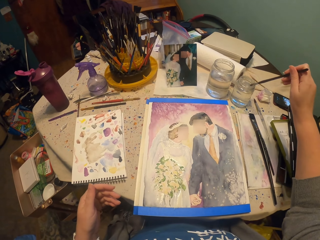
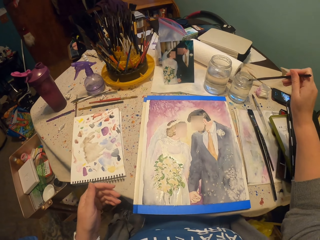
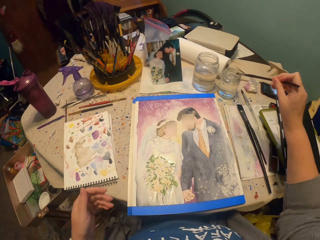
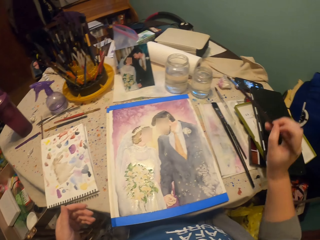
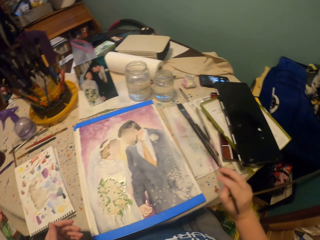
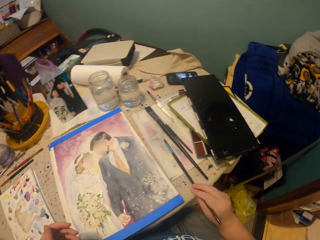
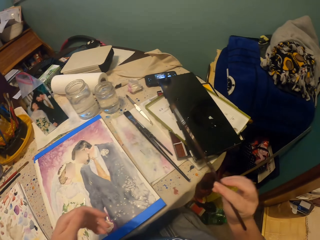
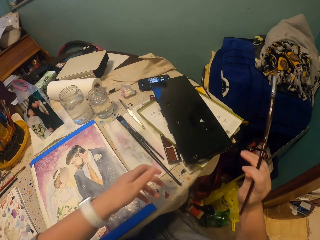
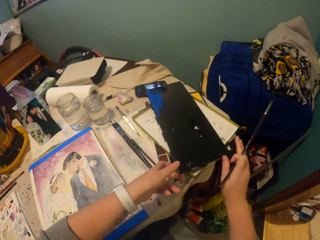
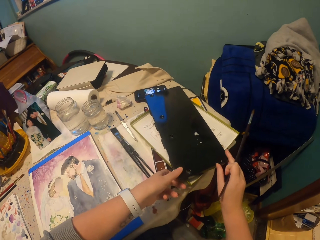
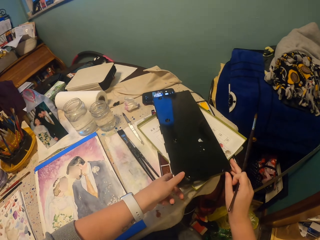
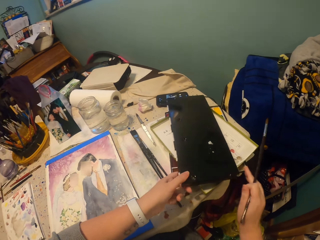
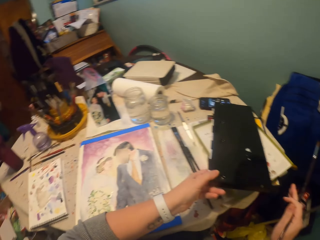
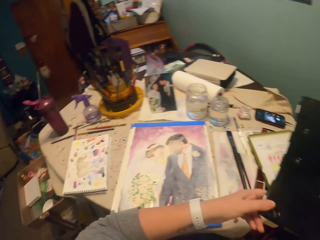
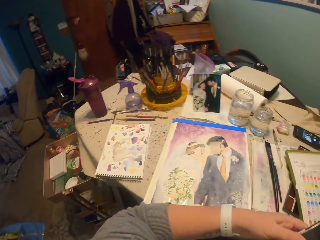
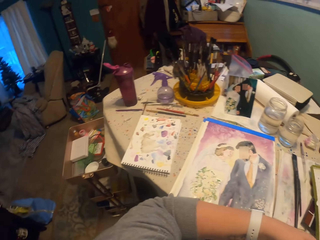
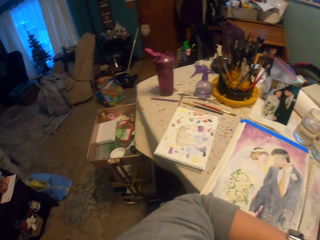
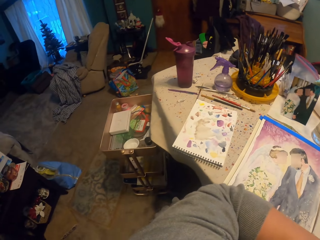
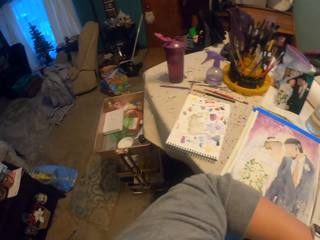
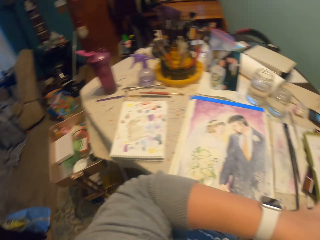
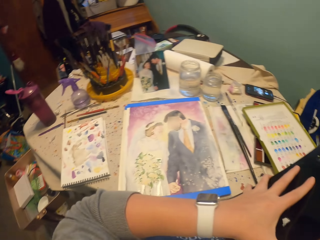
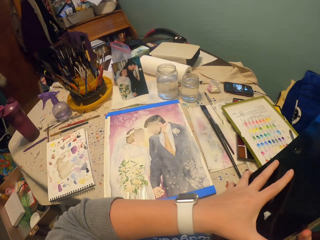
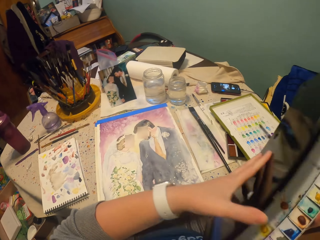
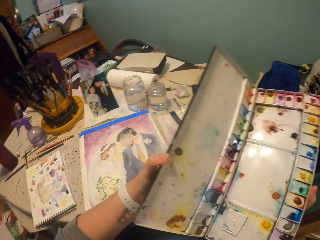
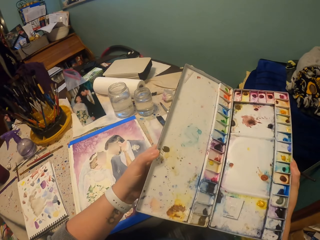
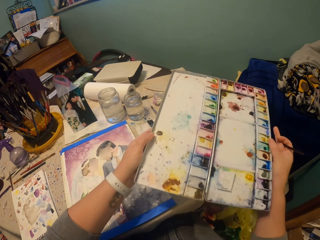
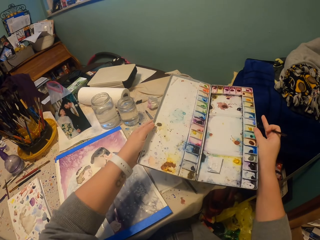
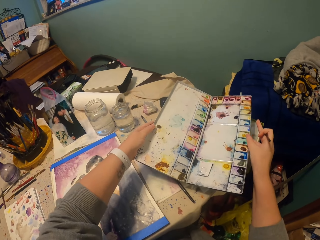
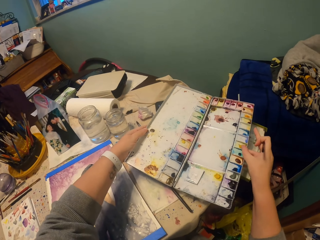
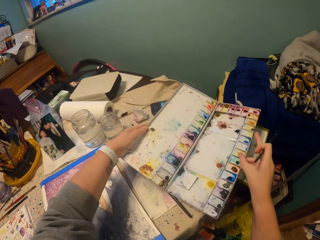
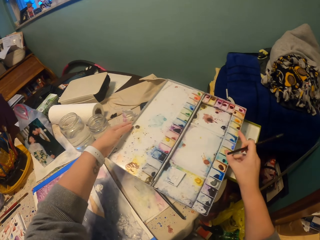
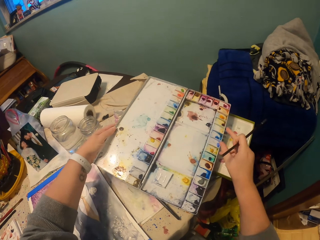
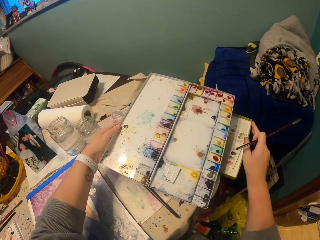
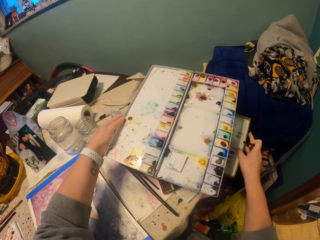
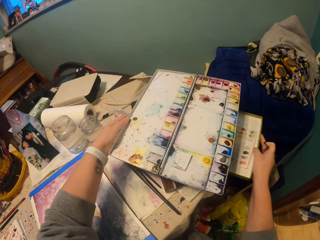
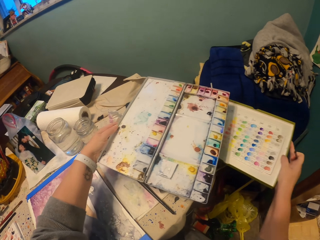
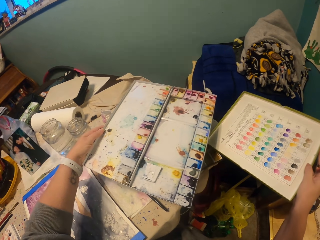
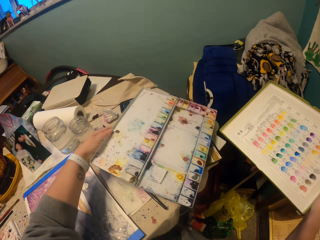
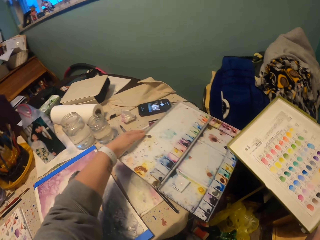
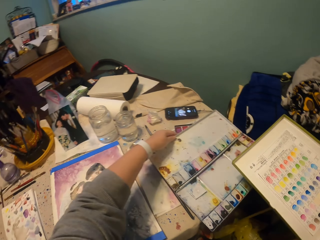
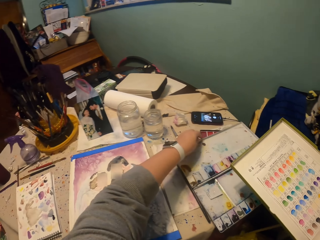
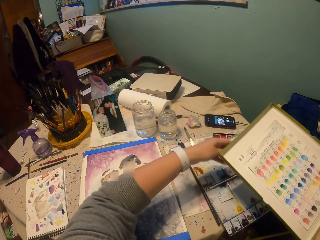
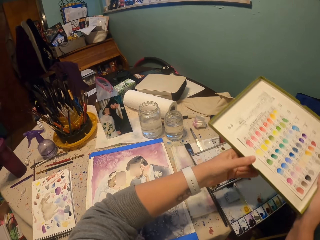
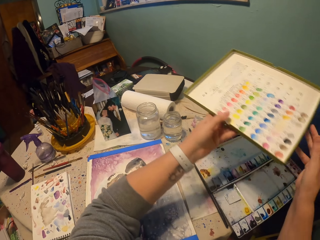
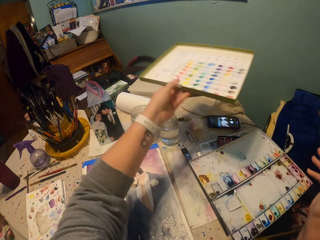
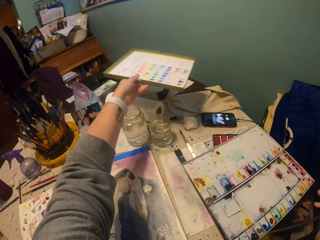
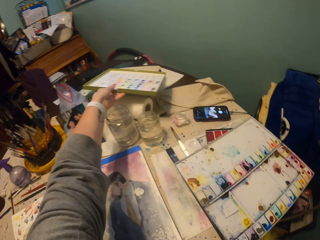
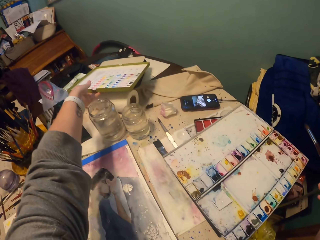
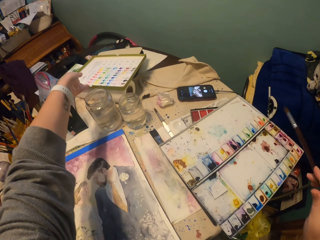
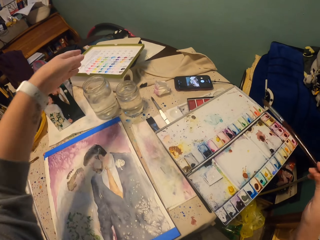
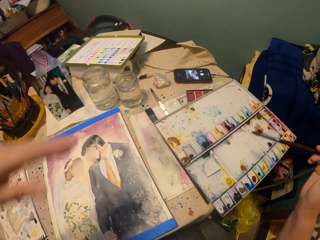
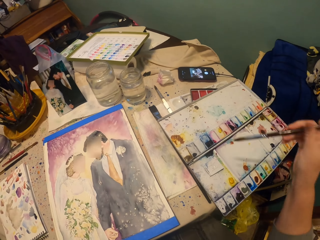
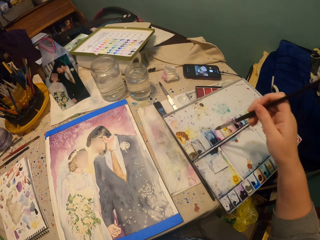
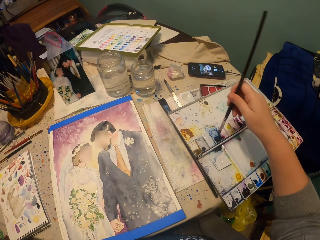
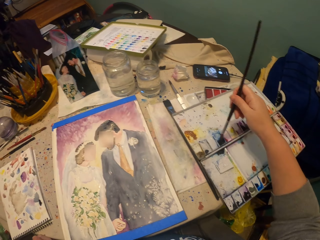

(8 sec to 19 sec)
The camera wearer picks up a bit of water with a brush from the glass. They pick up the water paint from the table. They open the water paint. They put the water paint down on the table. They pick up the water paint from the table. They put the water paint down on the table. They pick up the brush from the table.

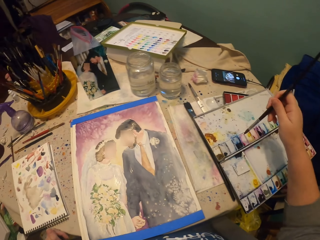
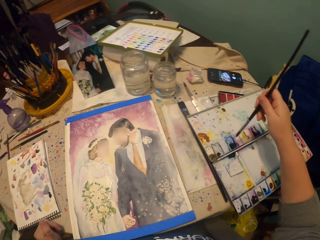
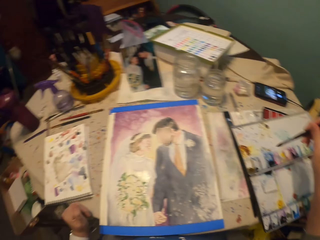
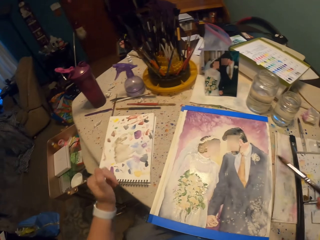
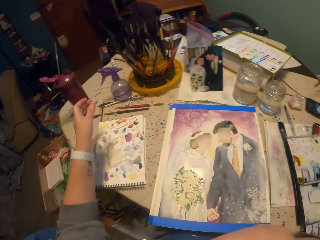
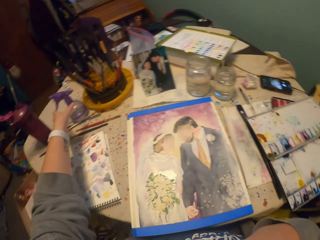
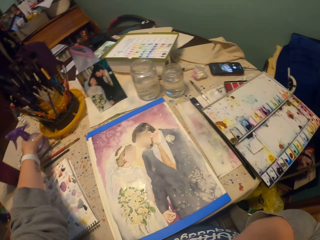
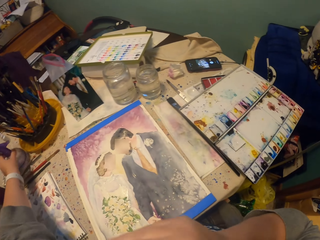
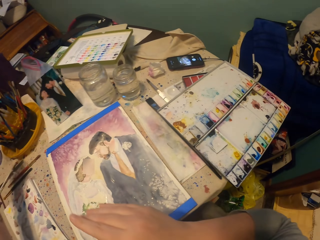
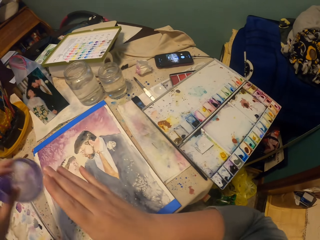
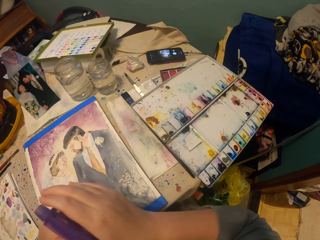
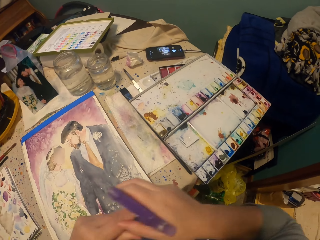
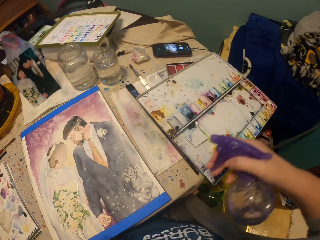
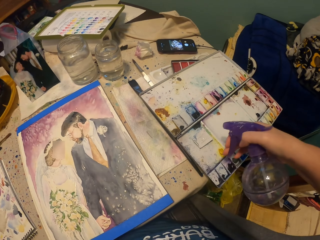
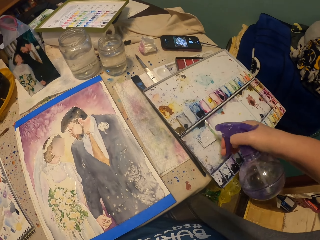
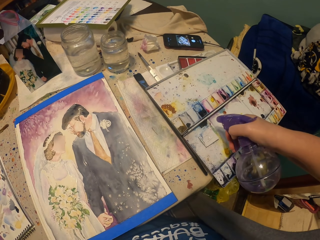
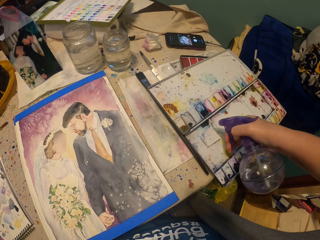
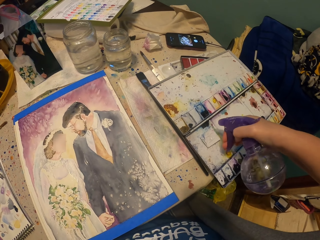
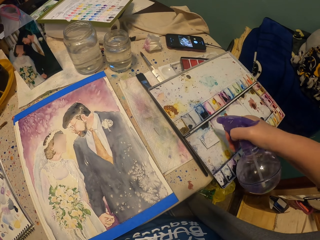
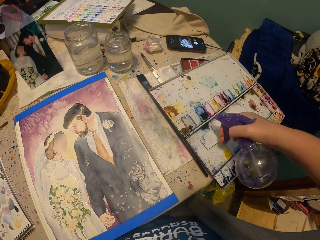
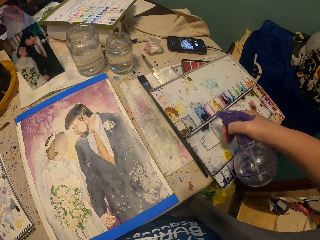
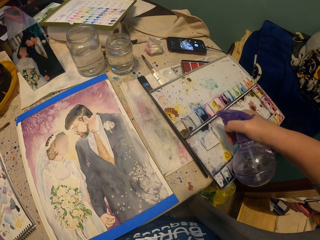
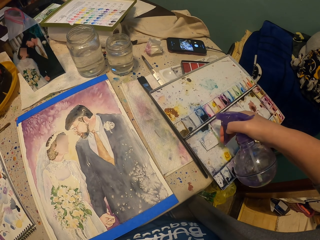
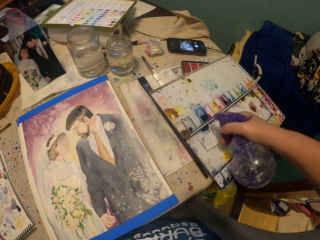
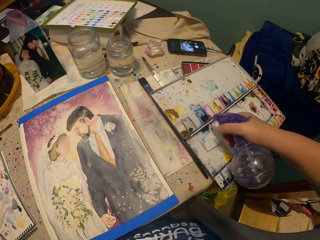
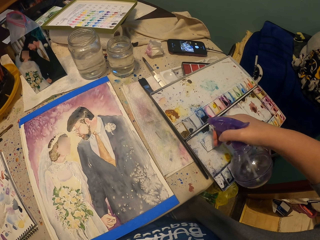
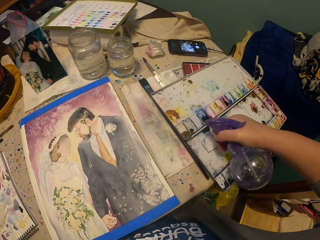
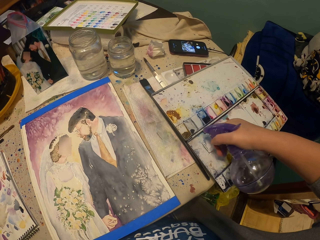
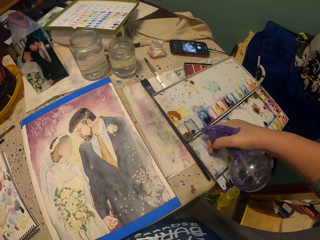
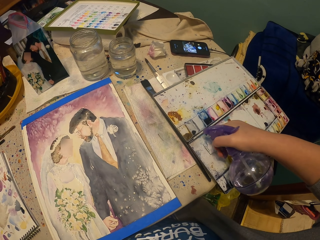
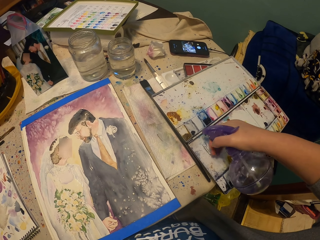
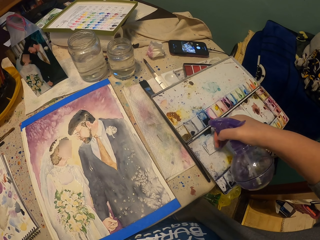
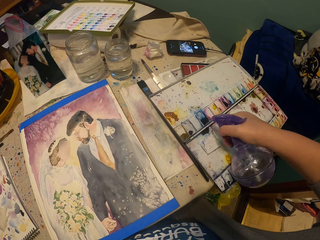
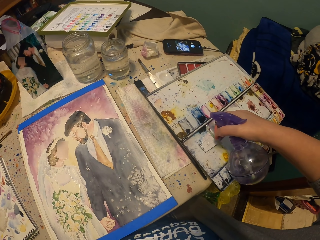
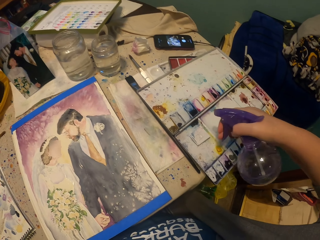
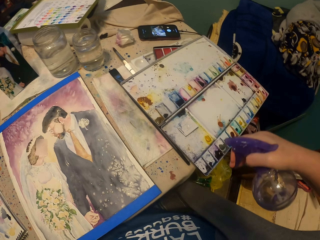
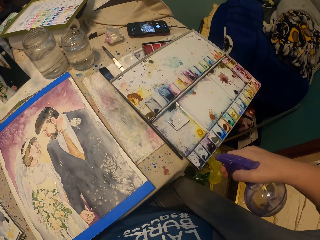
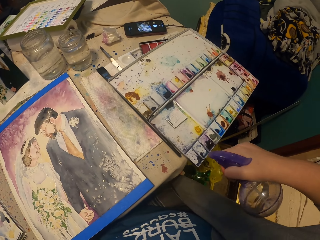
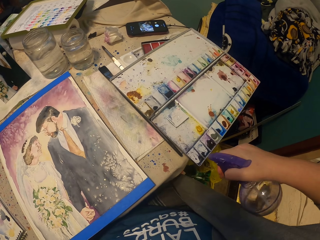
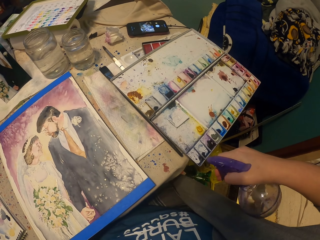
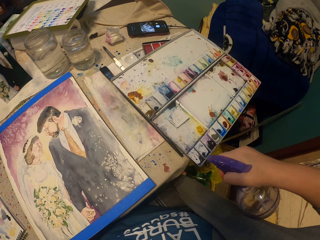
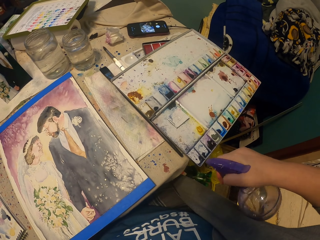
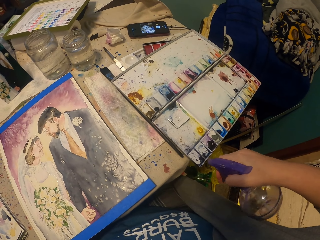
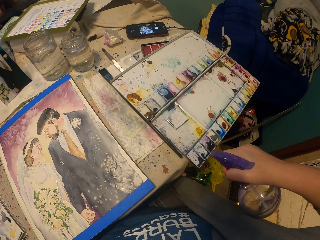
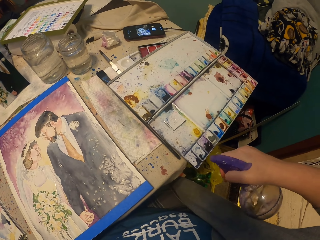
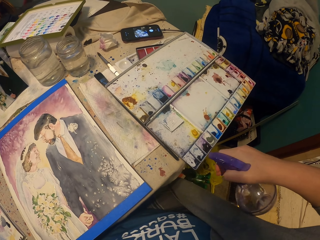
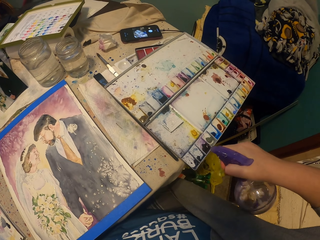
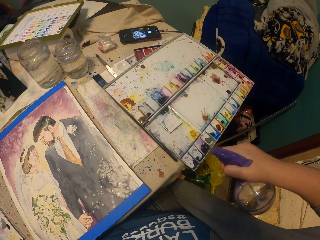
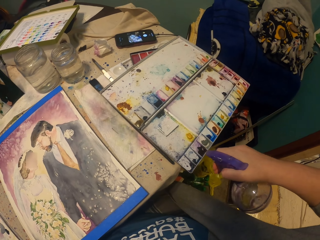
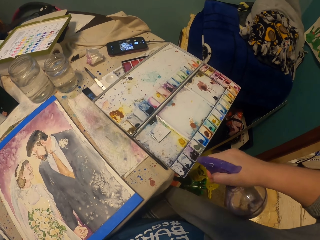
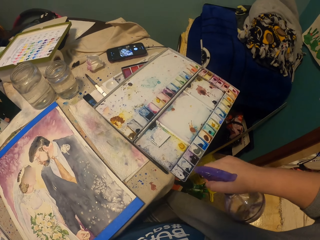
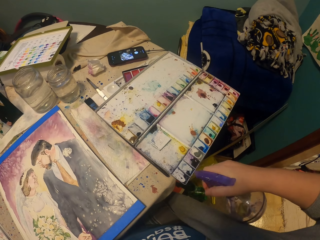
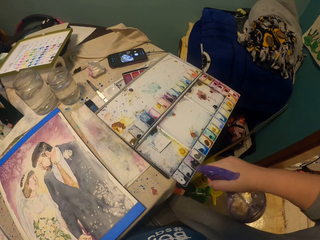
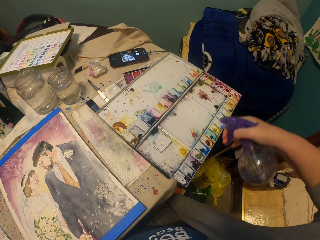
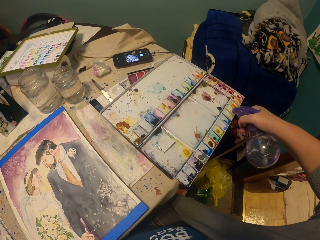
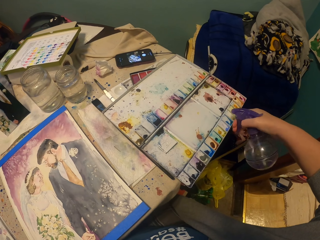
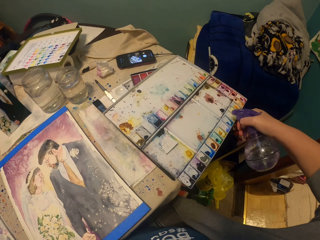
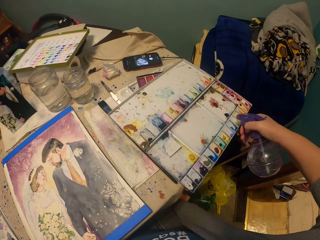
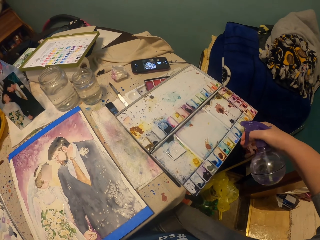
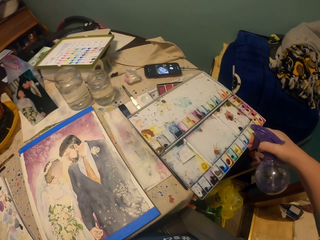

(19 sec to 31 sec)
The camera wearer dips the paint brush in the color art. They pick up the bottle of the colored water from the table. They sprinkle the water into the paint.
